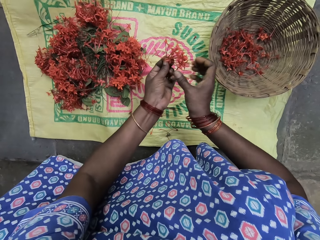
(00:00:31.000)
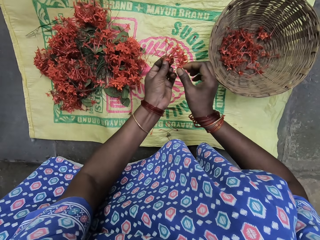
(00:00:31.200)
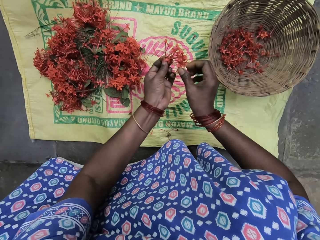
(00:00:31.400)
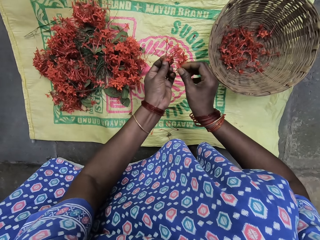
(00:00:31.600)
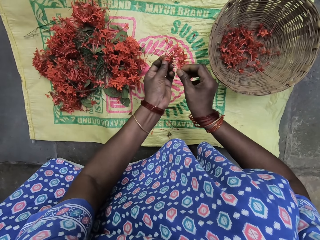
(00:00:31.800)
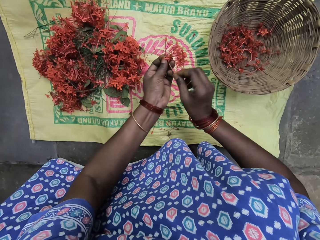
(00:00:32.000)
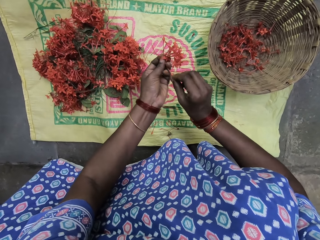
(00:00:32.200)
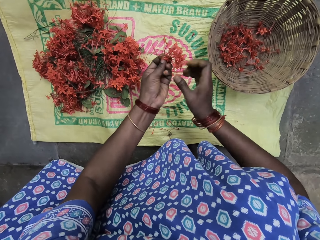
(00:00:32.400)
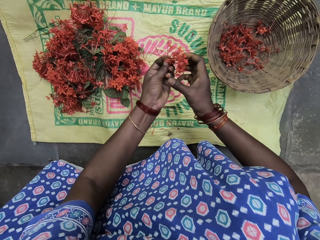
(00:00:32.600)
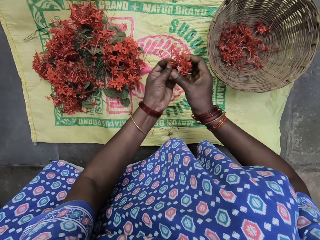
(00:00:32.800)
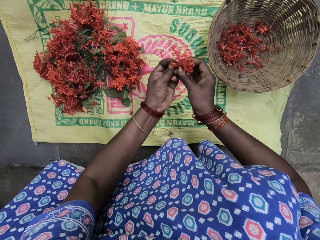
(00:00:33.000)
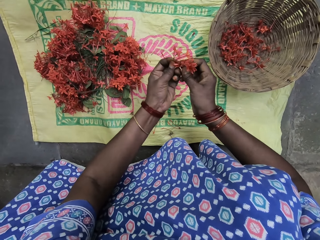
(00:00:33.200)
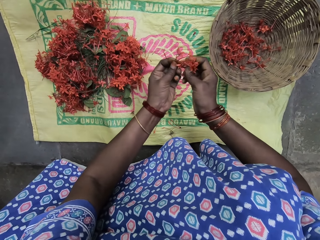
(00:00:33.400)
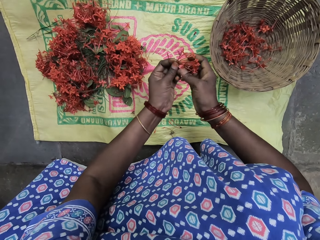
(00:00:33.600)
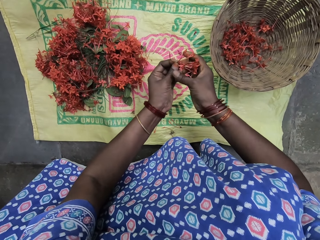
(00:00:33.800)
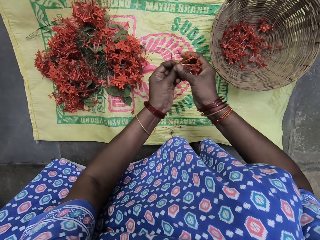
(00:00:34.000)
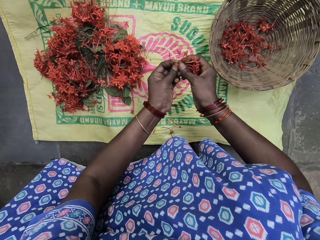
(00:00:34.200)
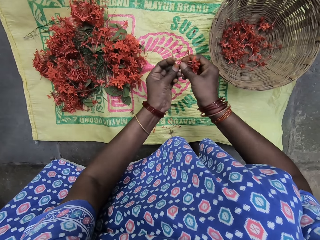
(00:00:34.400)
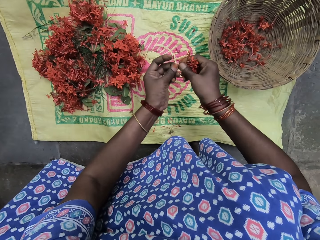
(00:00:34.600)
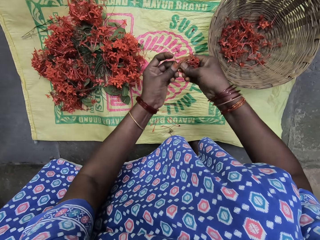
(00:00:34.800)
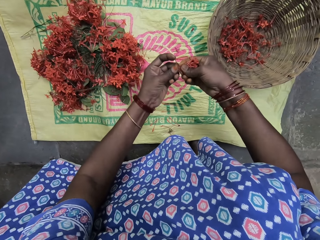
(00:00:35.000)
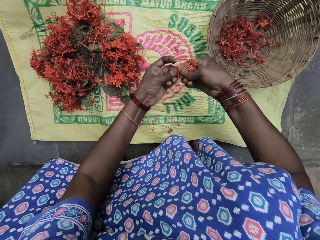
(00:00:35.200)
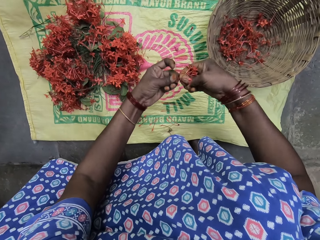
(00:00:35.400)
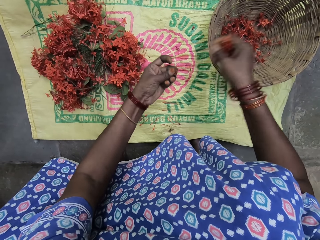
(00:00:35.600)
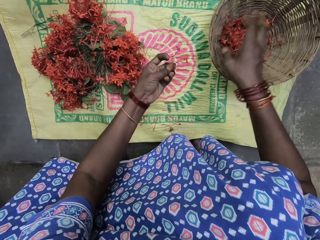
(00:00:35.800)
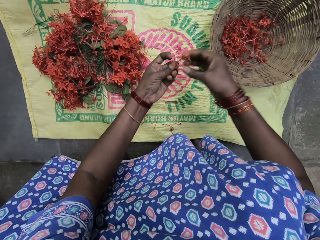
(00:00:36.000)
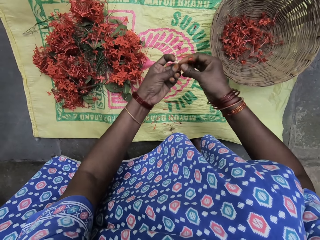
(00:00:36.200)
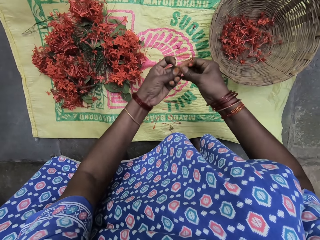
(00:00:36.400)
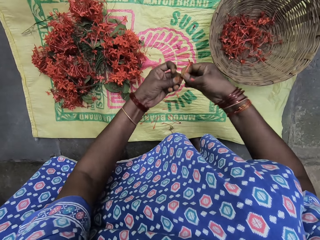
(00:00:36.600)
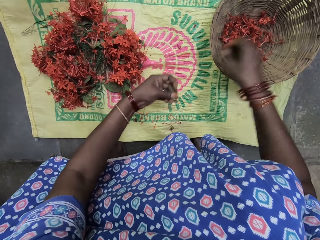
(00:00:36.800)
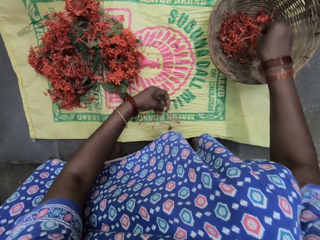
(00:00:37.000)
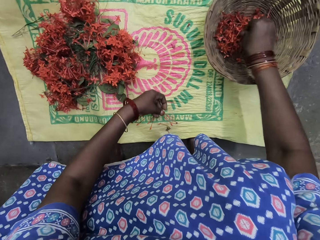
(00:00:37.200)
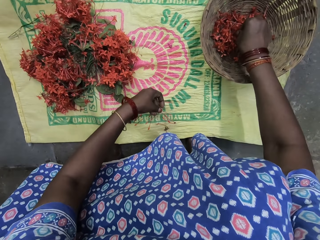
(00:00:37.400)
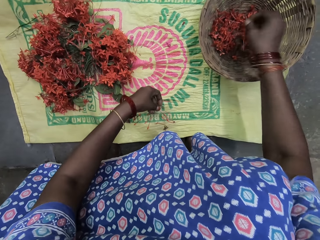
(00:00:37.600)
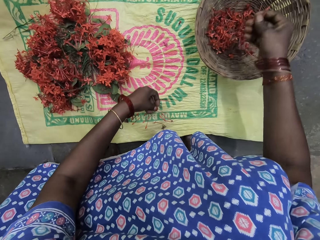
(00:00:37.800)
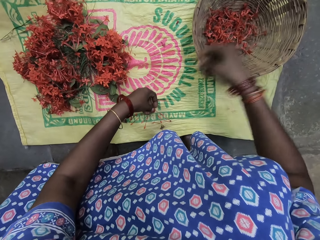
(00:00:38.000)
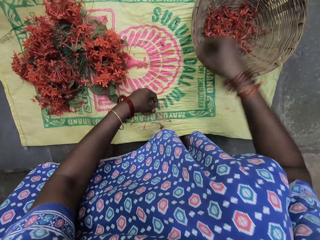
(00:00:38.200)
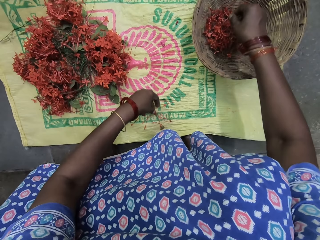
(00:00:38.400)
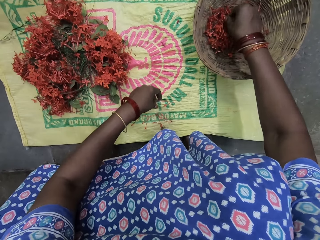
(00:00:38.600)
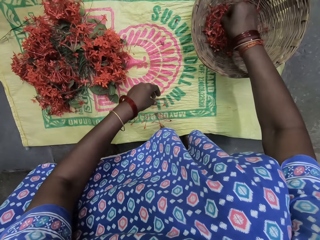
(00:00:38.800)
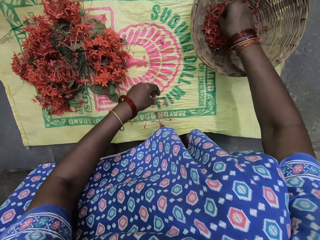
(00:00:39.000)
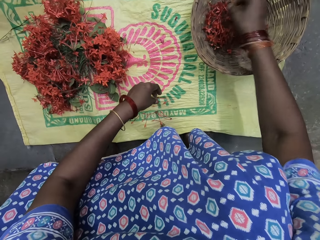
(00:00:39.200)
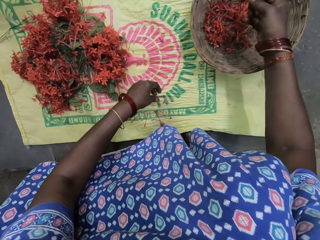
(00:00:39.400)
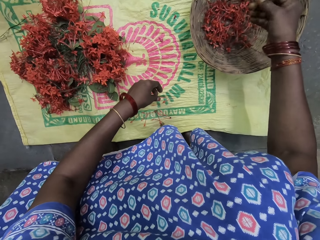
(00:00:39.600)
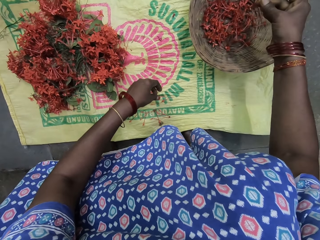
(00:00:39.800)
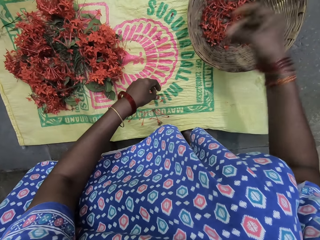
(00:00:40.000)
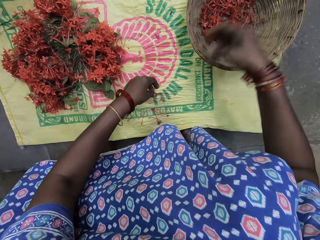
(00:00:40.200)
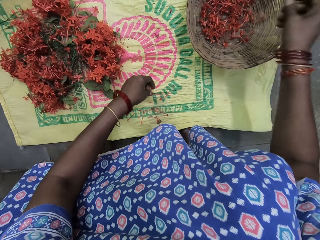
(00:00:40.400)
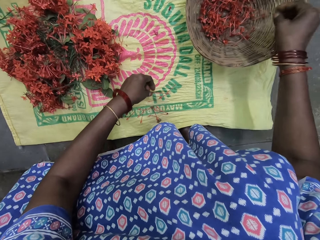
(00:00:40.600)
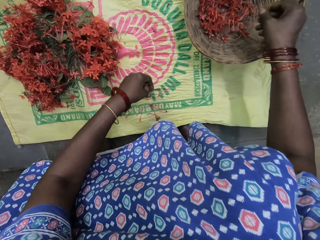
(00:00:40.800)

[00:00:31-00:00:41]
The camera wearer plucks the flower petals. They put the flower petals in the basket. They remove the stems.

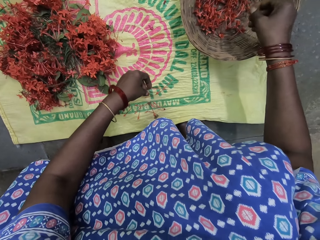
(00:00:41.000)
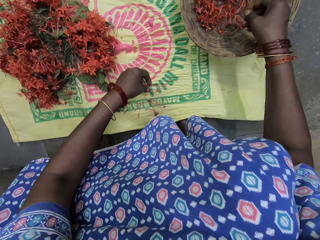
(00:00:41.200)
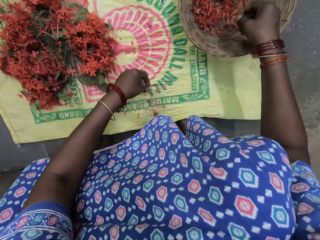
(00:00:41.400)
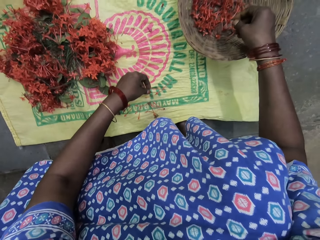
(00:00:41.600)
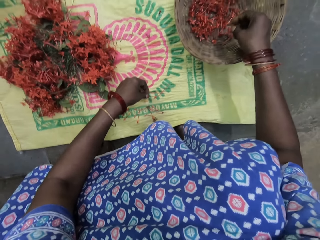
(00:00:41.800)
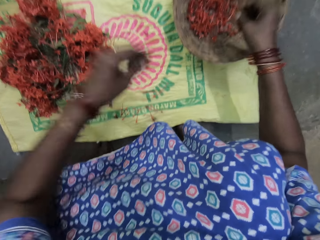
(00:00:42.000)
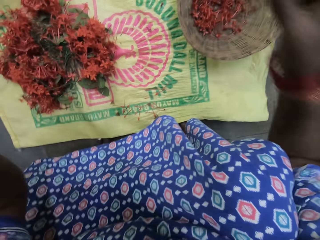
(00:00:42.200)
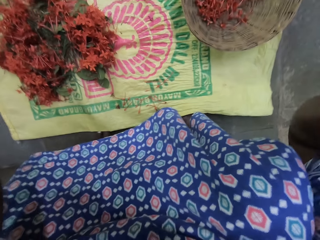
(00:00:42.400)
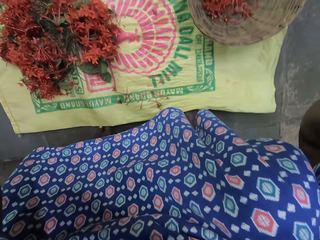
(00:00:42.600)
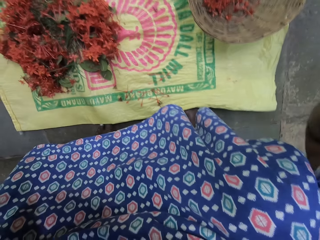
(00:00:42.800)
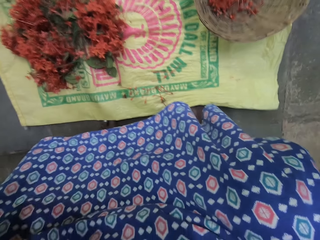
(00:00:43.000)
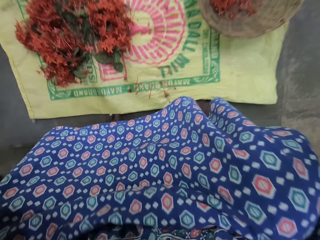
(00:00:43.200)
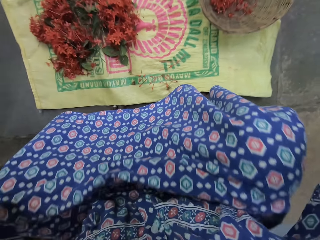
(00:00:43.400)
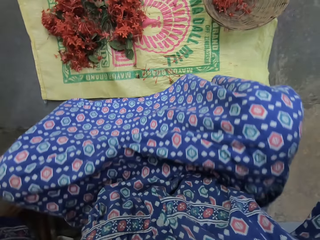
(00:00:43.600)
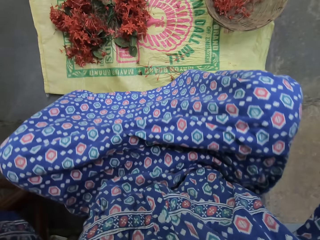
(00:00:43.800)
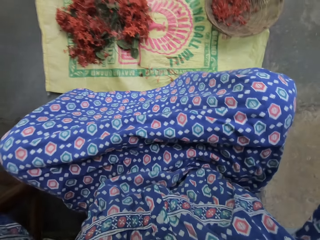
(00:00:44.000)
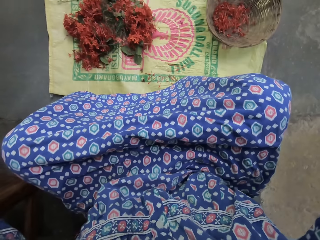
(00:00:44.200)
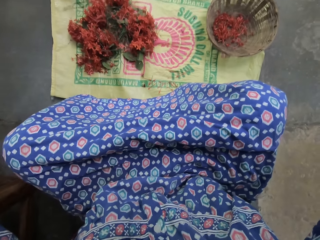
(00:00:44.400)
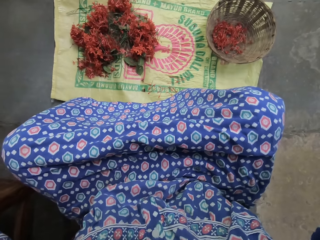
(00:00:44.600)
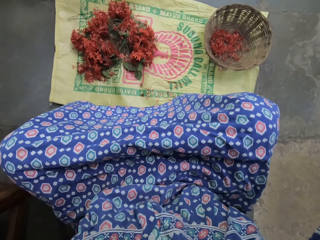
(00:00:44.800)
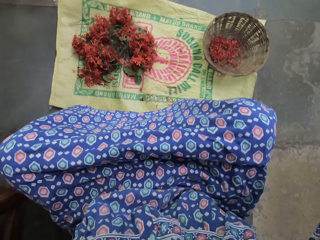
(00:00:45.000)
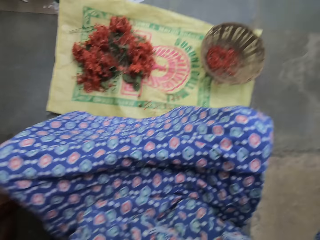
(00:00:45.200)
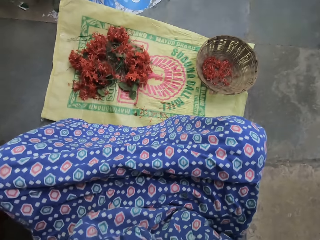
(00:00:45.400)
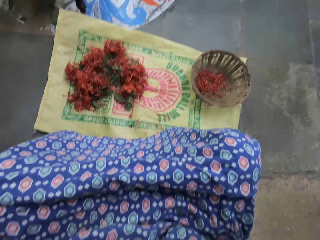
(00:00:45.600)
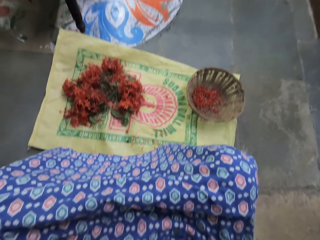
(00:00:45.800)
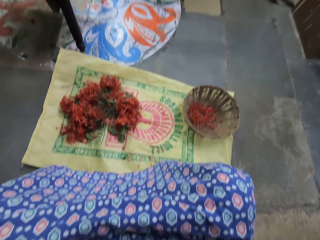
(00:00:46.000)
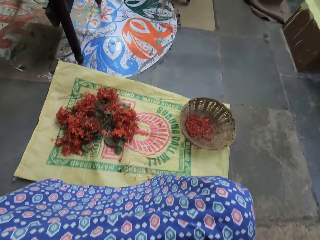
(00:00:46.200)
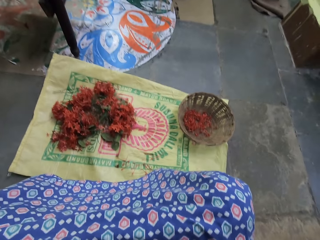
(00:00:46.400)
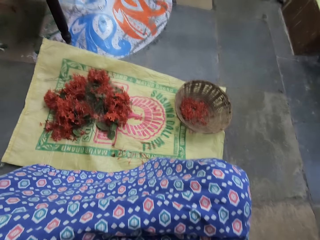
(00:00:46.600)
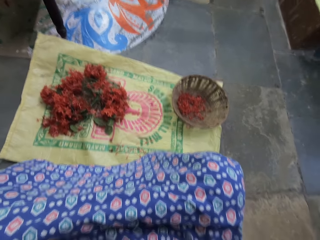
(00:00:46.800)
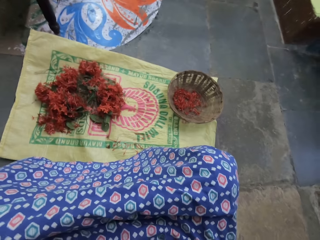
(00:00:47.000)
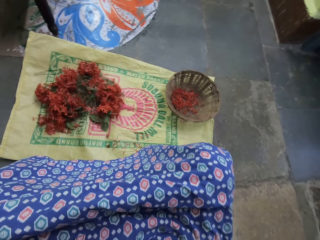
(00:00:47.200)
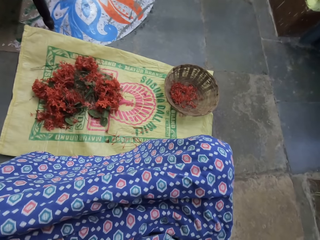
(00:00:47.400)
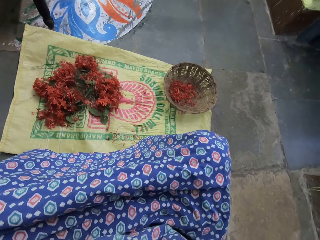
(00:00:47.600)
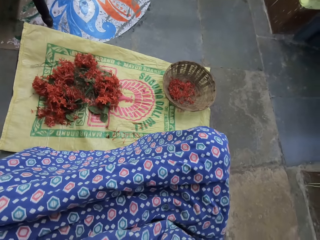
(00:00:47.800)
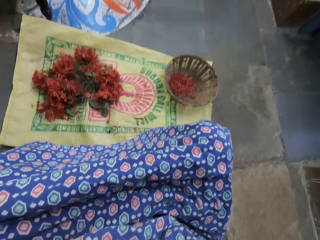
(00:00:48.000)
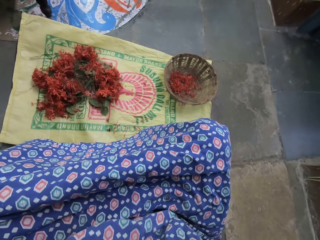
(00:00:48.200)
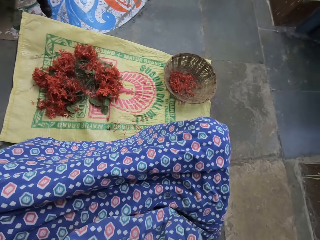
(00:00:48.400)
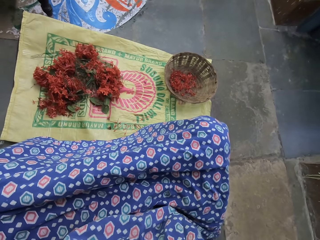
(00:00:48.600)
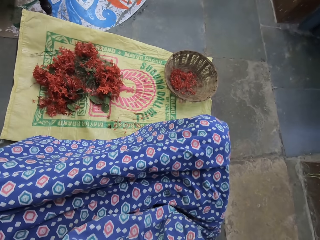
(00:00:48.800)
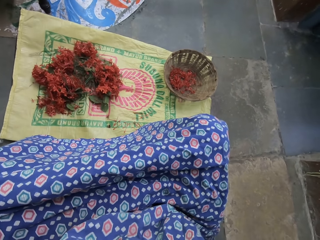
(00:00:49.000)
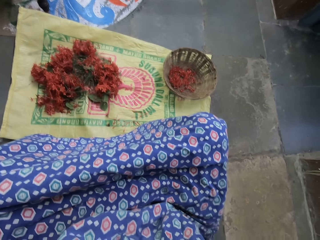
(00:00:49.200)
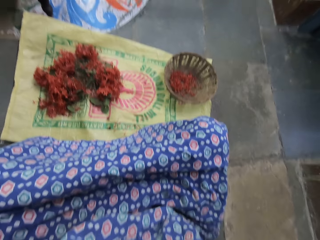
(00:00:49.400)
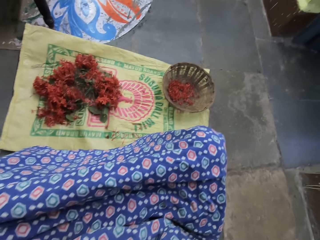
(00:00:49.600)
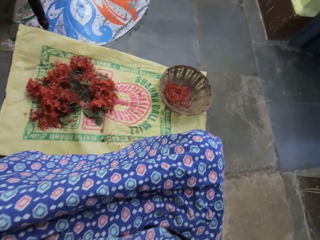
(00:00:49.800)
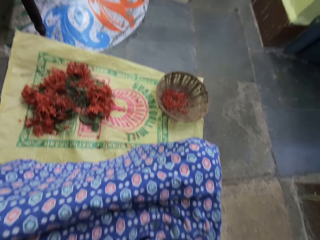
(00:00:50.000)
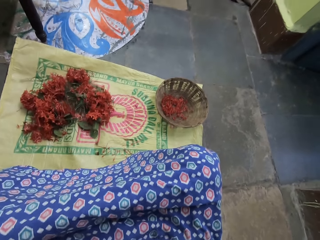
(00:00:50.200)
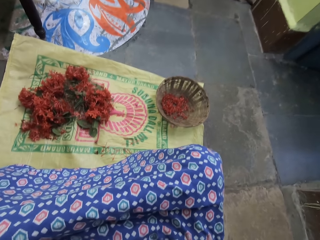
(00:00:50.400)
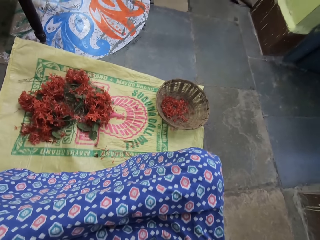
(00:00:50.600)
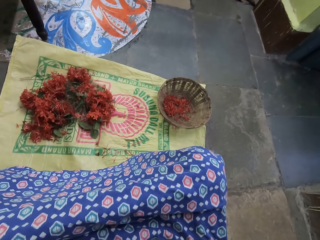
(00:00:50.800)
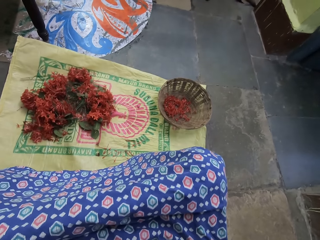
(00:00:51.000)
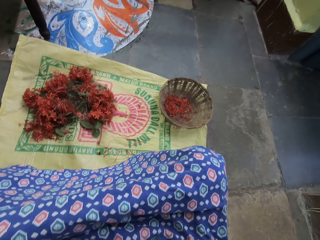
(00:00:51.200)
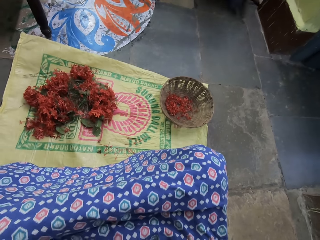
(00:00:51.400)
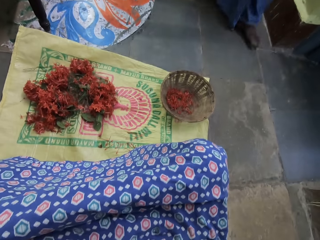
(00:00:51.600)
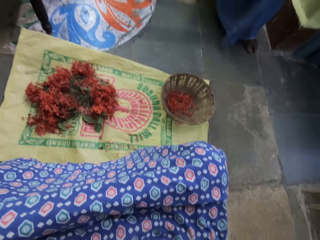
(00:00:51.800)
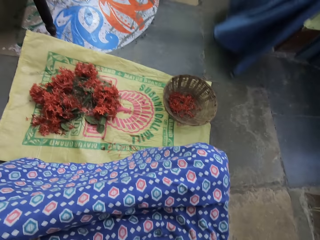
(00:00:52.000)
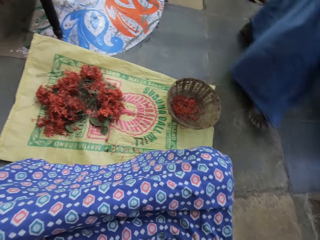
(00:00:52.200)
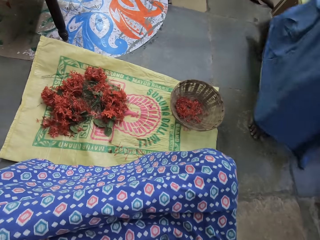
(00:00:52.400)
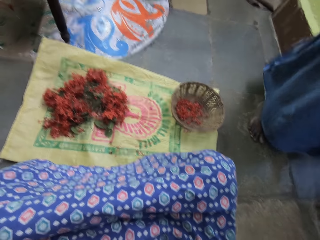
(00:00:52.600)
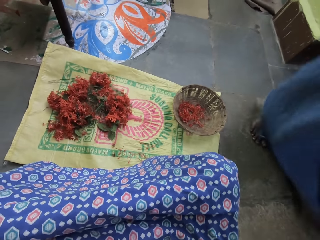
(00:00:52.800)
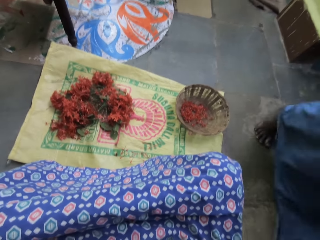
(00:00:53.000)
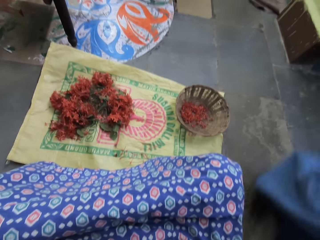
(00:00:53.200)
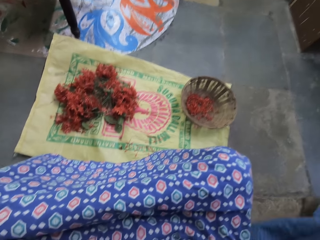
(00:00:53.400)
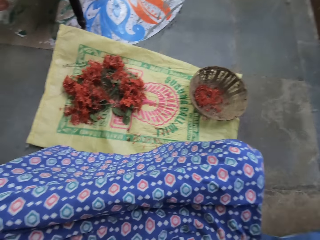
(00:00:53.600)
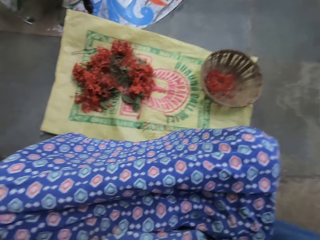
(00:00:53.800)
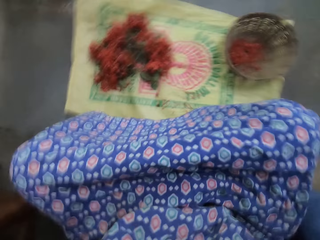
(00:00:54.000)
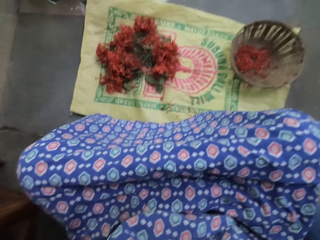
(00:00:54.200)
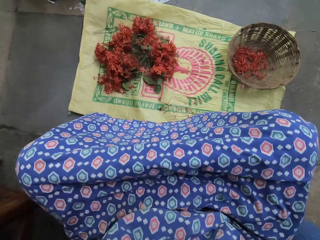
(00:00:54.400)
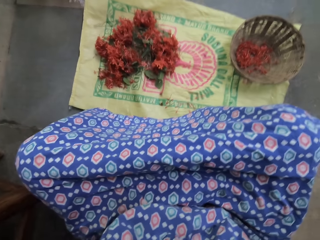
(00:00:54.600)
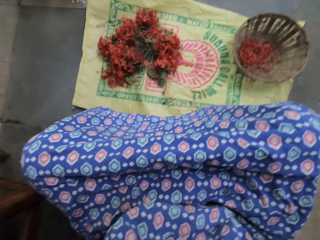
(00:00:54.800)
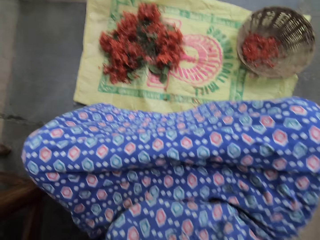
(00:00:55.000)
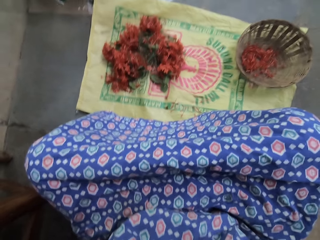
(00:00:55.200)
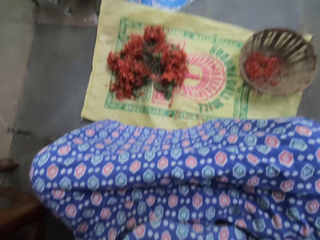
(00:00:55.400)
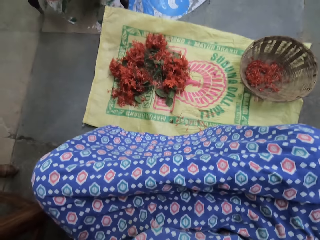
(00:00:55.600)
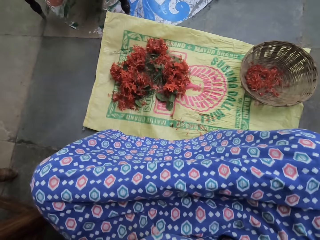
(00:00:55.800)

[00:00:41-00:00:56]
The camera wearer adjusts the camera.
